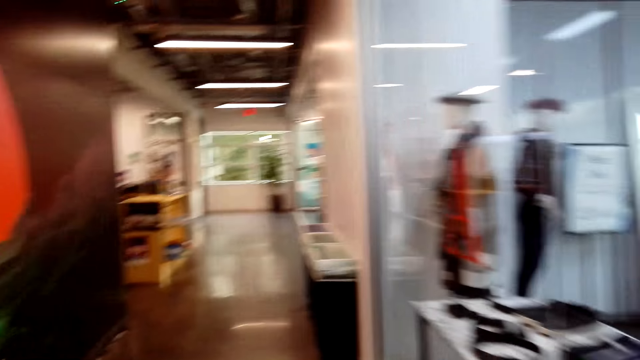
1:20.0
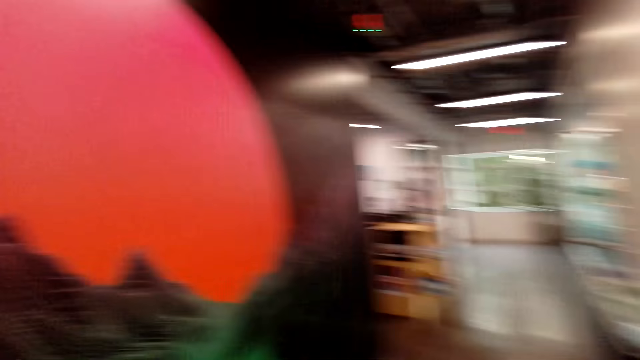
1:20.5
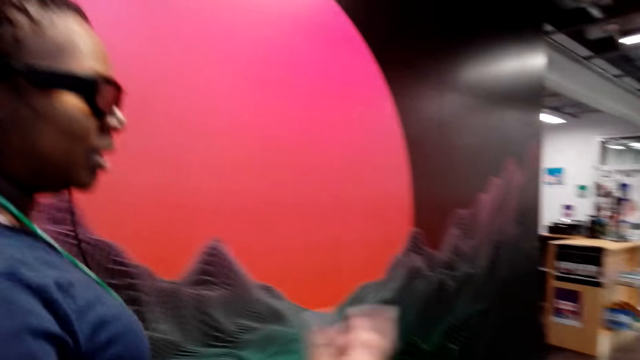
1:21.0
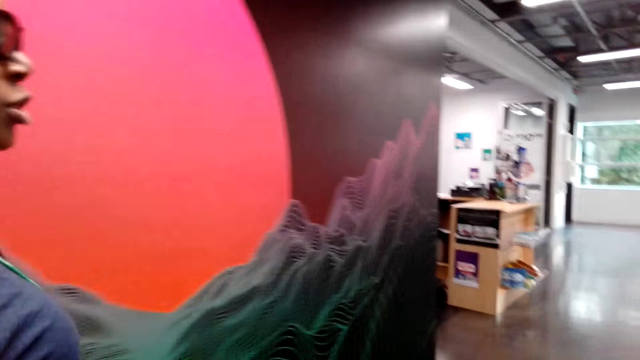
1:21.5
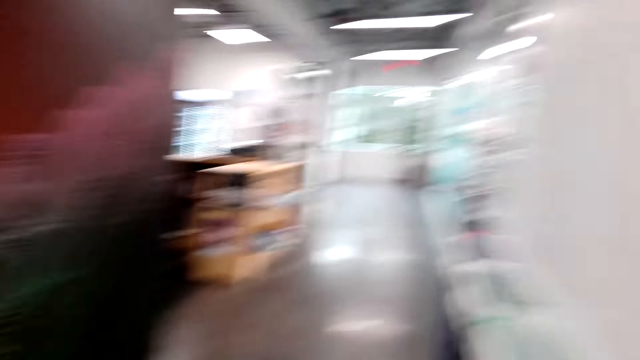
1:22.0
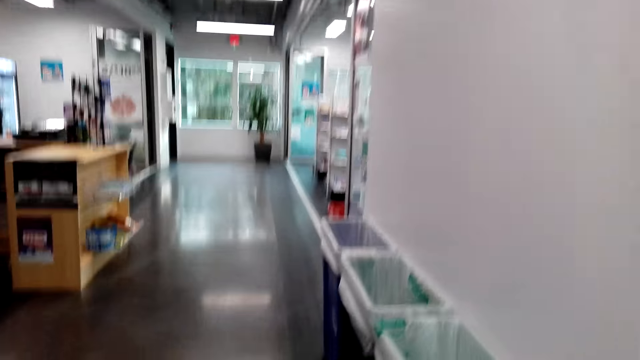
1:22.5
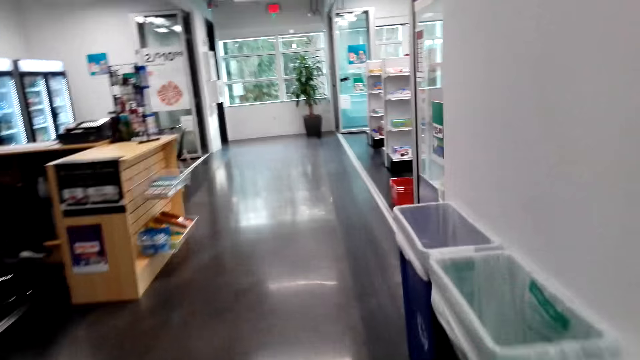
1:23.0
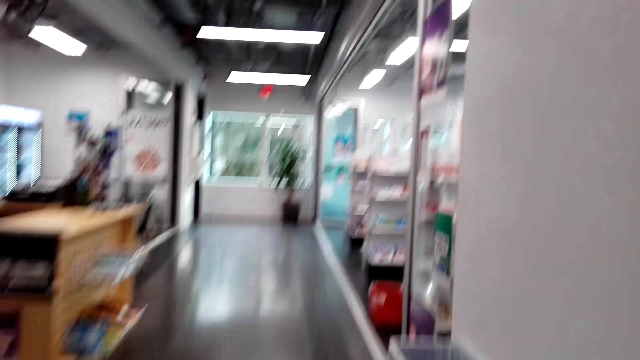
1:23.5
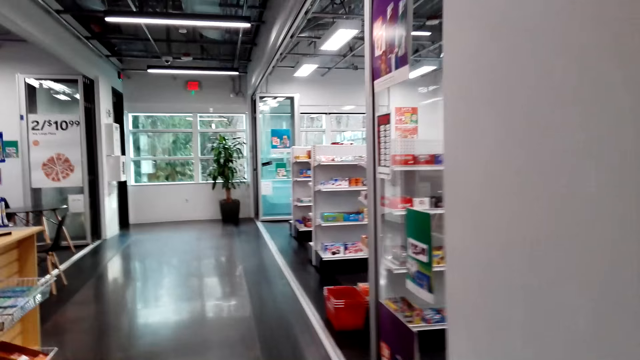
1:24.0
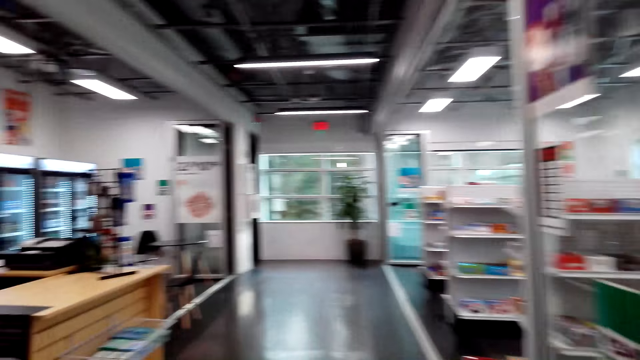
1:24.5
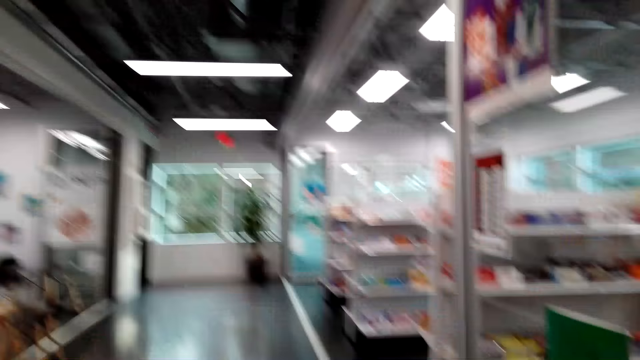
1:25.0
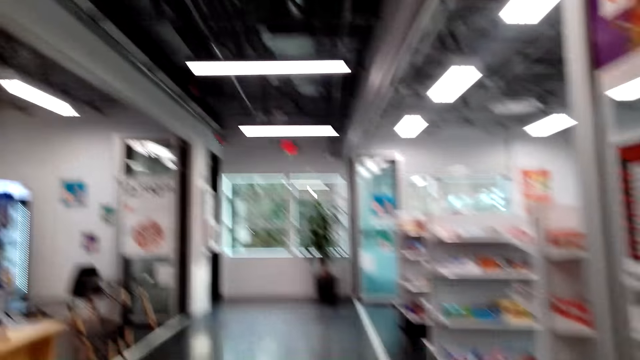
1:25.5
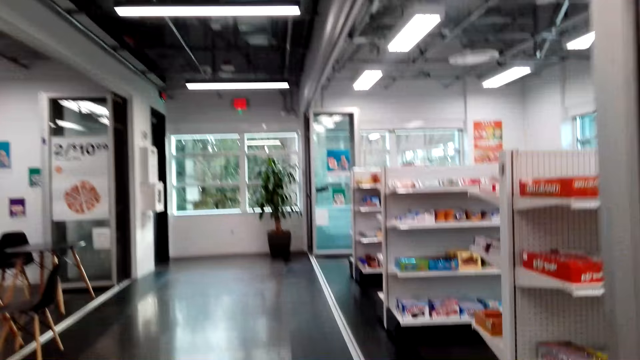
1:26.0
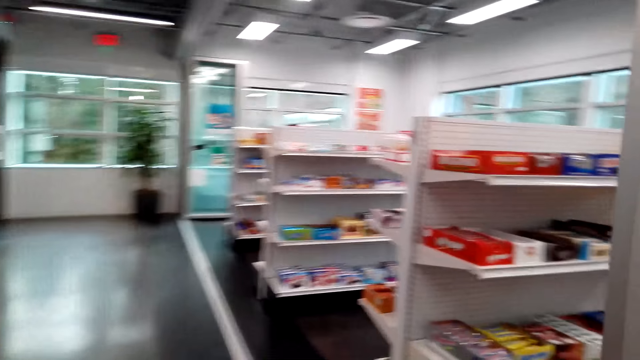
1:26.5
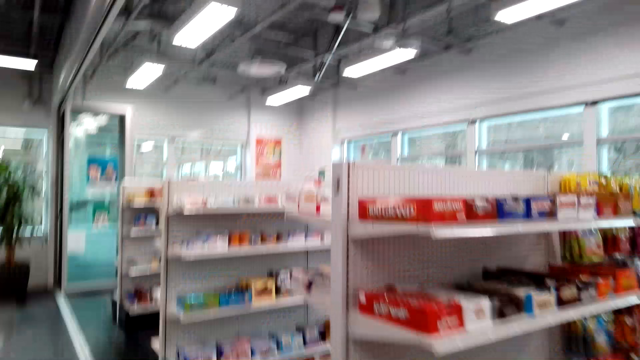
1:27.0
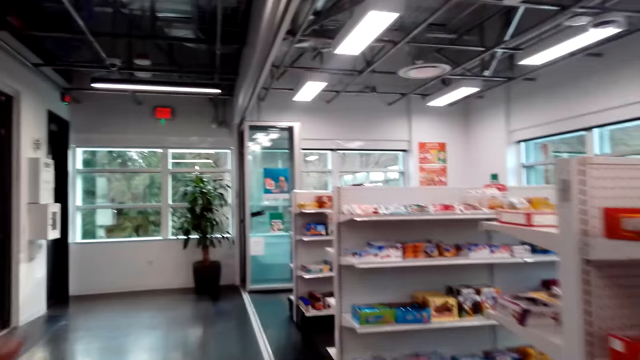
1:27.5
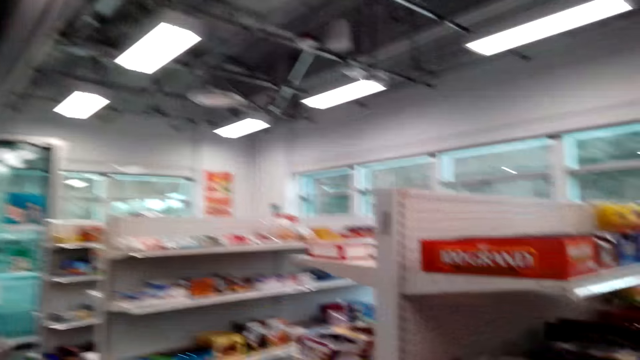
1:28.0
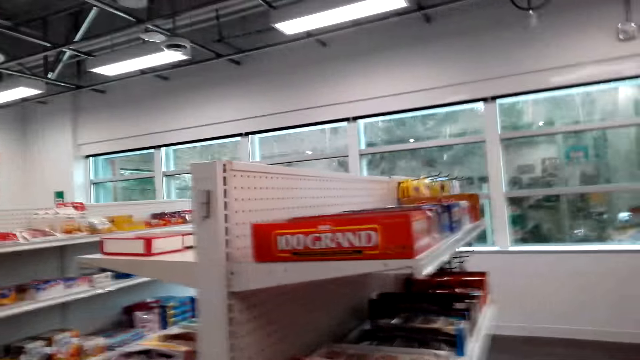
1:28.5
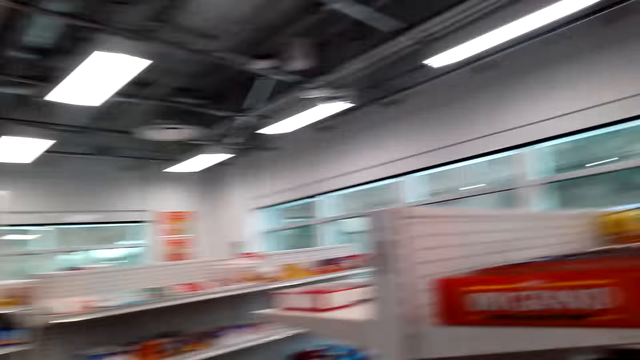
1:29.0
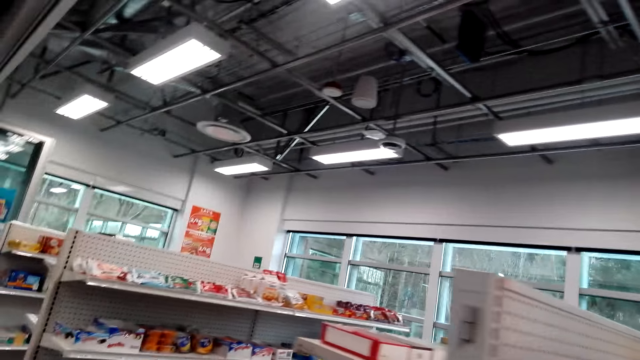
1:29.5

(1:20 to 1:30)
A woman speaks to the camera wearer. The camera wearer speaks to the woman. The woman speaks to the camera wearer. The camera wearer walks into the supermarket.

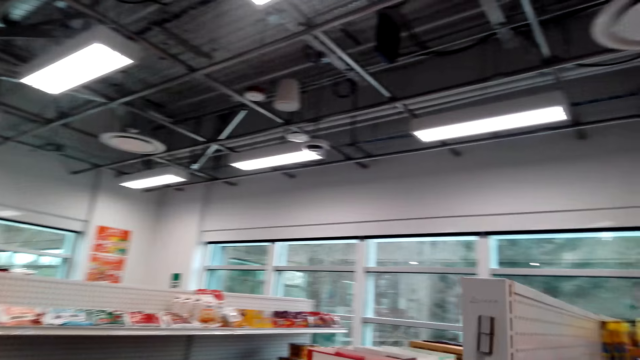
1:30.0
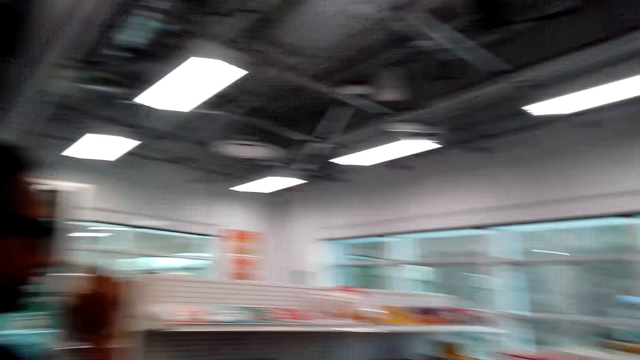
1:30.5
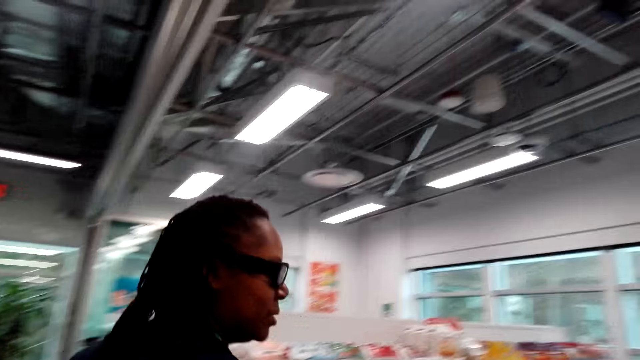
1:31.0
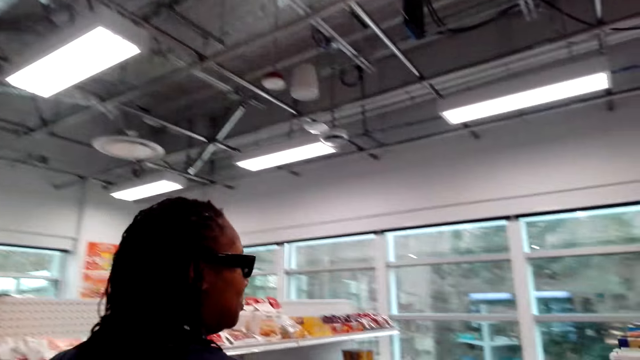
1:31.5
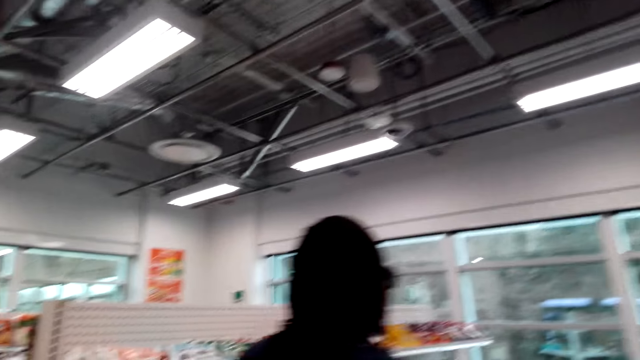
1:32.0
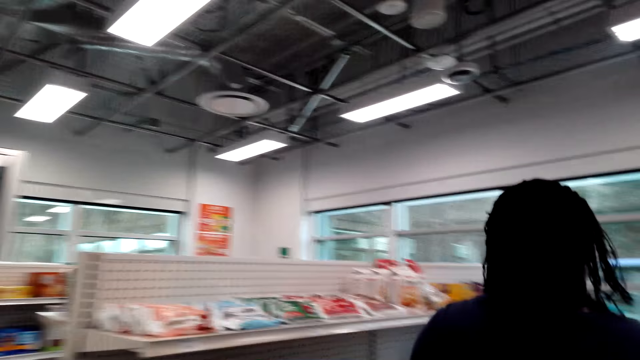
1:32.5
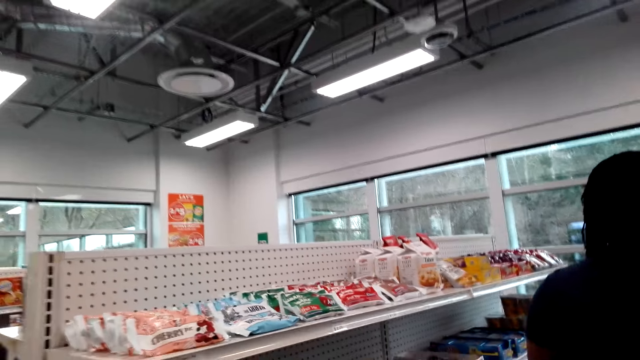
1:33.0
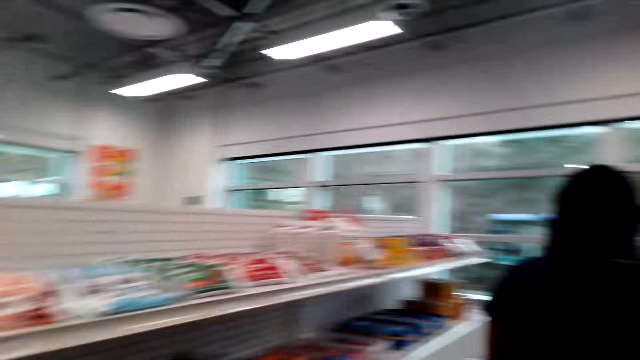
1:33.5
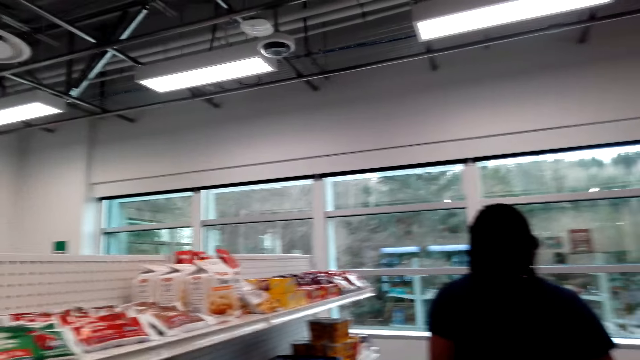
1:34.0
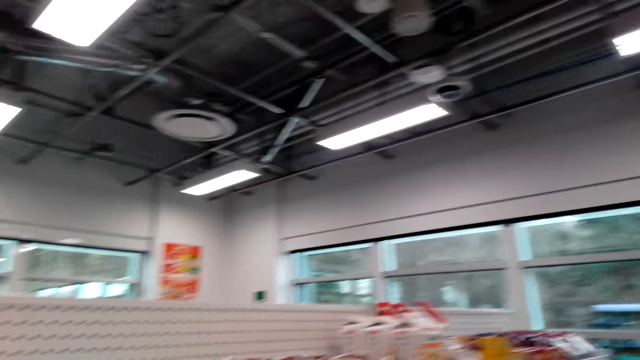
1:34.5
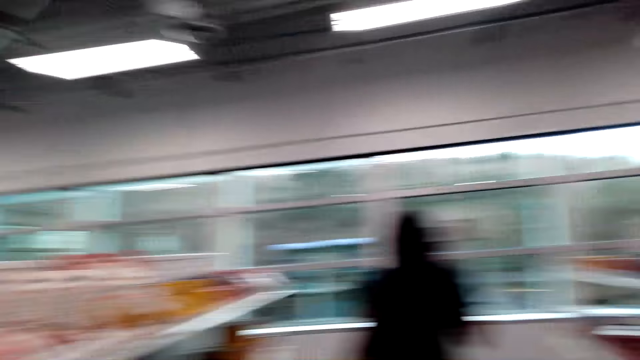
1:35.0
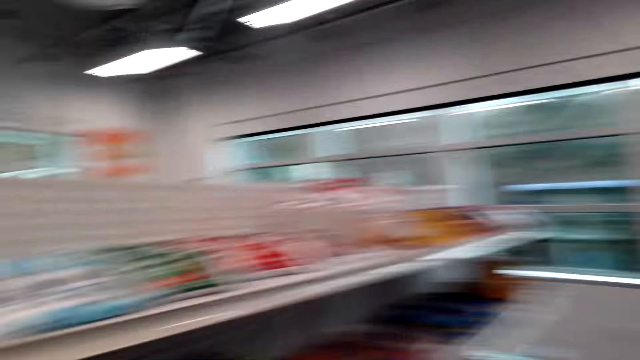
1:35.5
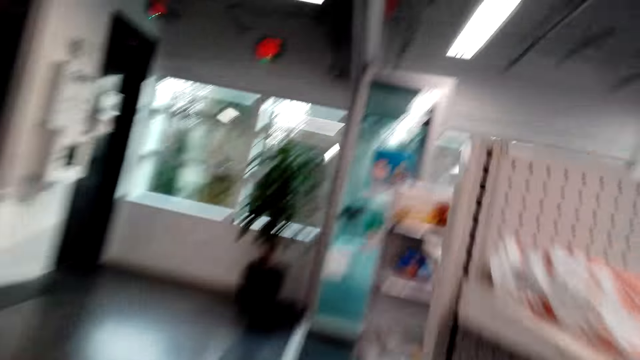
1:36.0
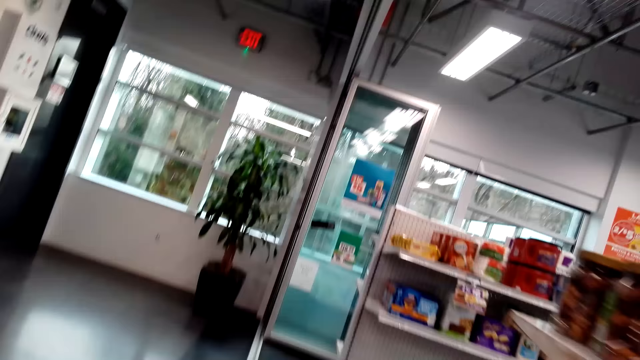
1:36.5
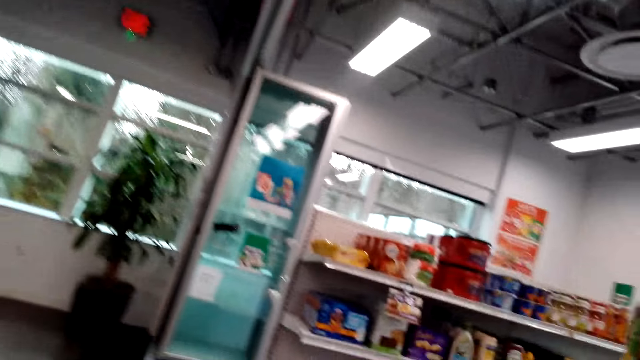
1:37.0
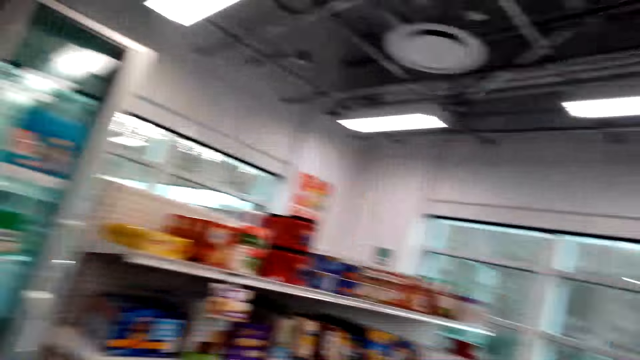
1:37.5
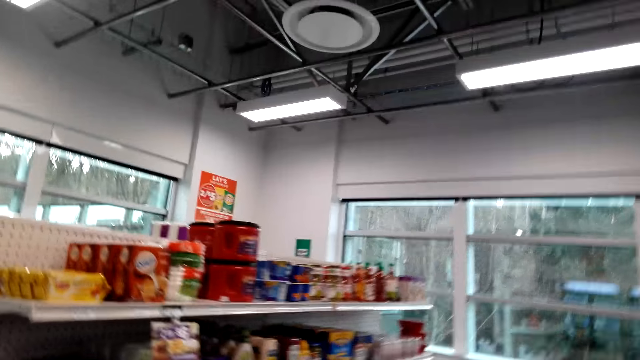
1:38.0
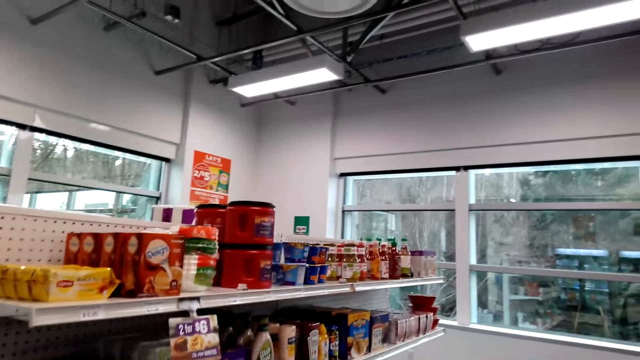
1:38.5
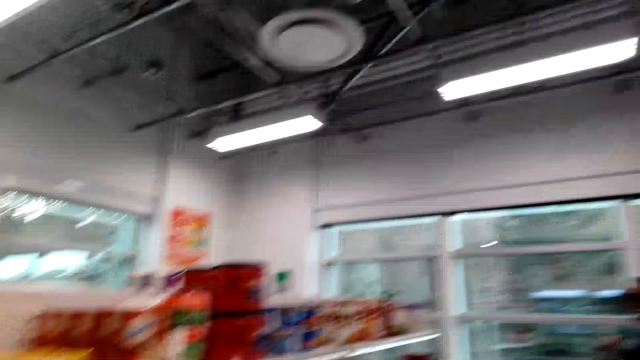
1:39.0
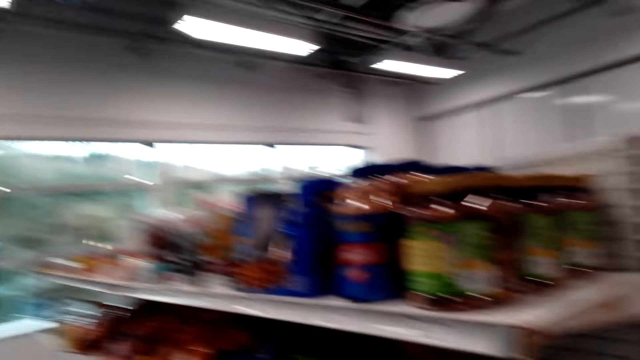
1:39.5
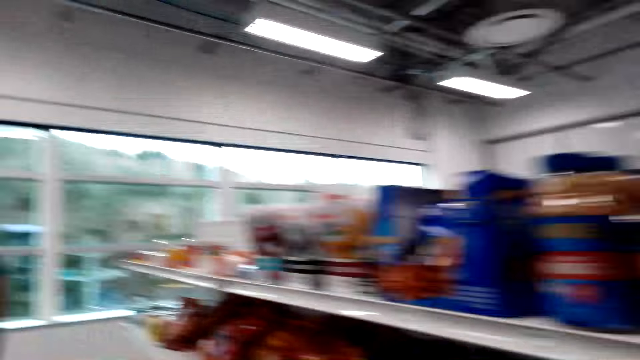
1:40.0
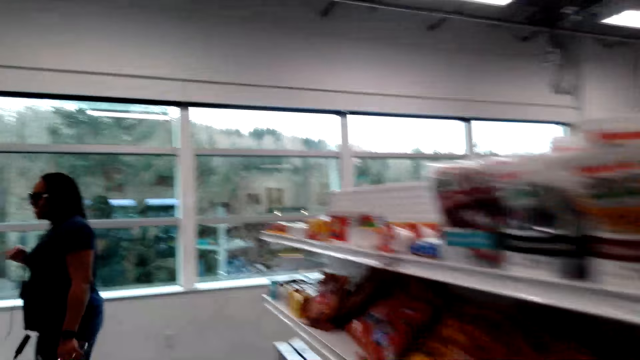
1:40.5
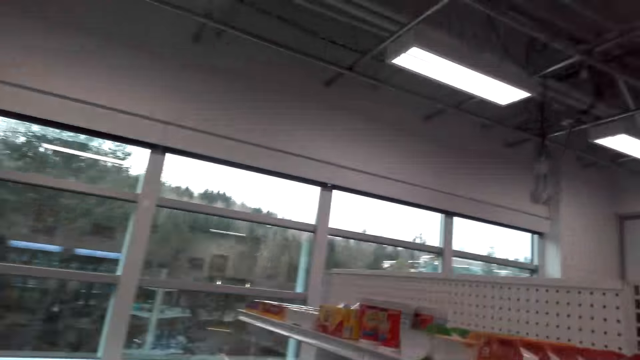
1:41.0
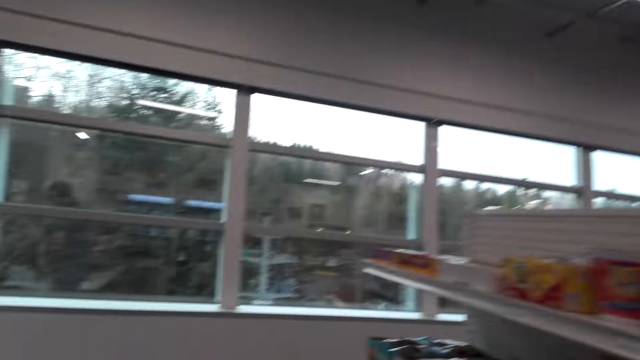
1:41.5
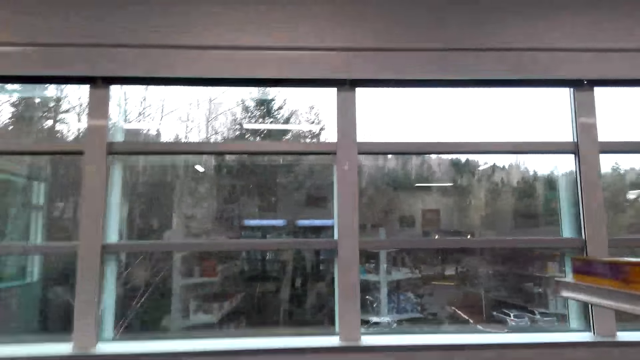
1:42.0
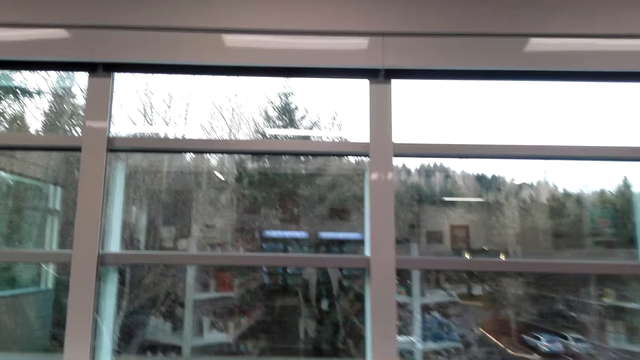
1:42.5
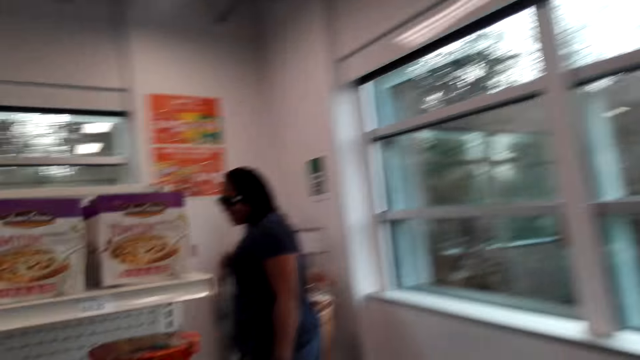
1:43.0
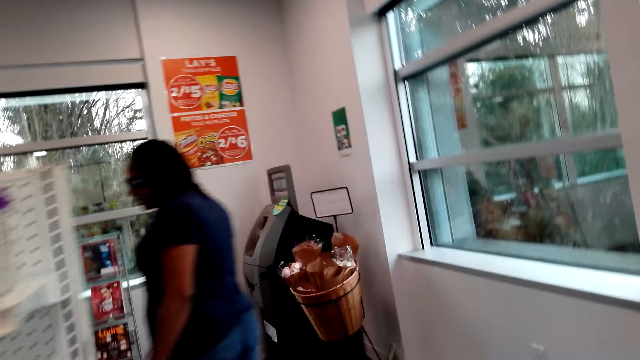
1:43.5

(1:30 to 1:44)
A woman walks in the corridor. The camera wearer walks in the corridor. The woman talks to the camera wearer. The camera wearer walks in the supermarket. They speak to the woman. They enter the supermarket. The woman enters the supermarket. The camera wearer laughs.
